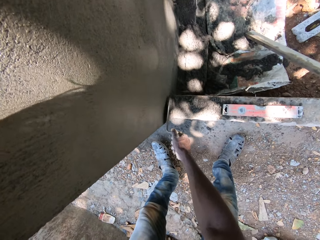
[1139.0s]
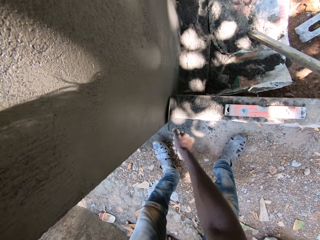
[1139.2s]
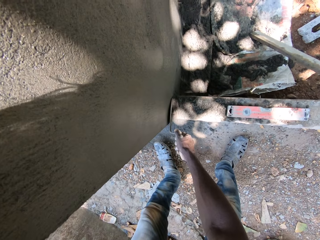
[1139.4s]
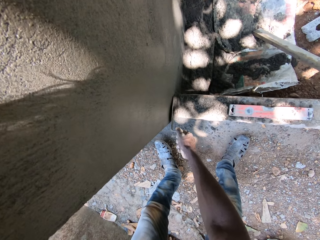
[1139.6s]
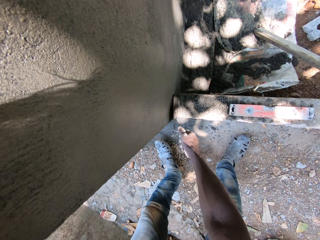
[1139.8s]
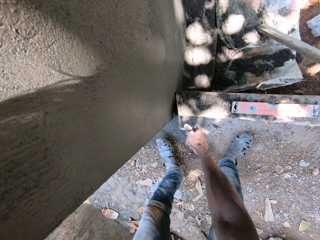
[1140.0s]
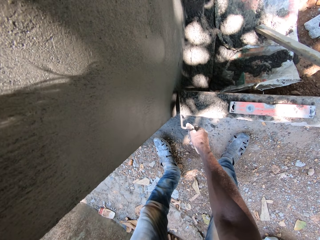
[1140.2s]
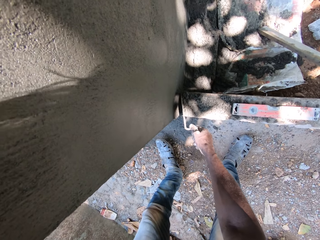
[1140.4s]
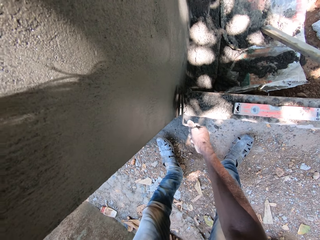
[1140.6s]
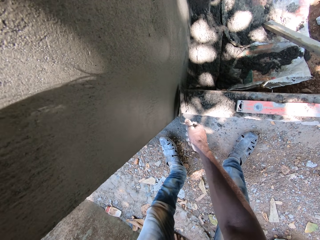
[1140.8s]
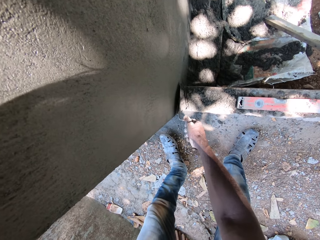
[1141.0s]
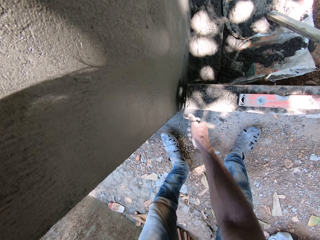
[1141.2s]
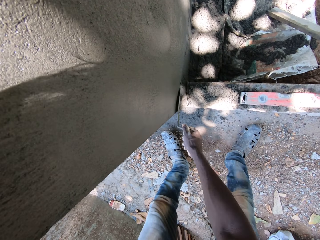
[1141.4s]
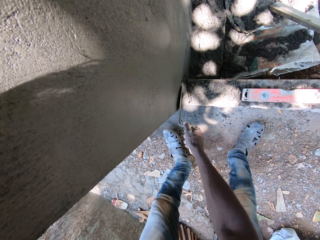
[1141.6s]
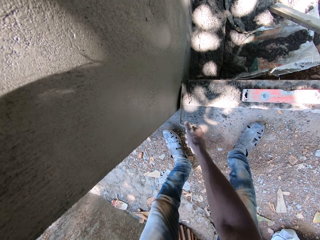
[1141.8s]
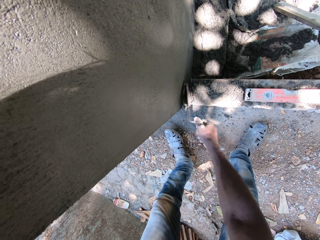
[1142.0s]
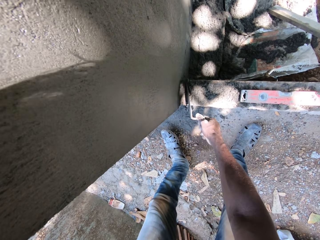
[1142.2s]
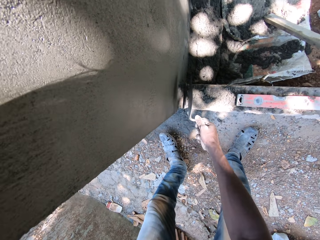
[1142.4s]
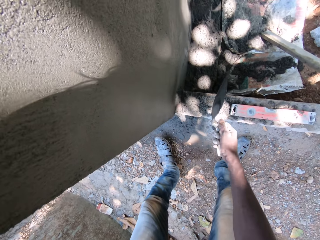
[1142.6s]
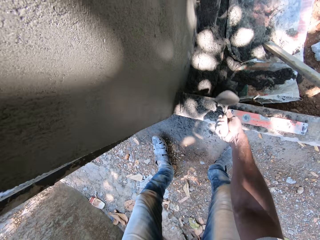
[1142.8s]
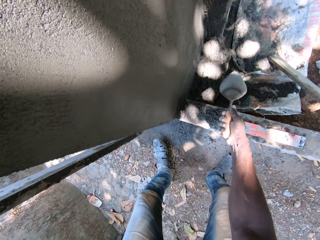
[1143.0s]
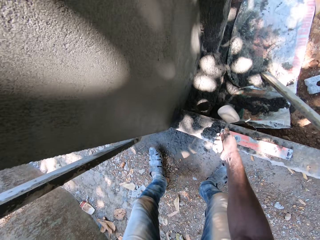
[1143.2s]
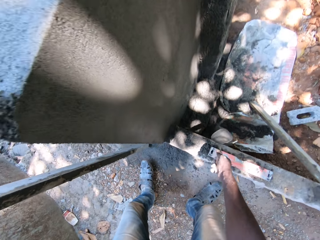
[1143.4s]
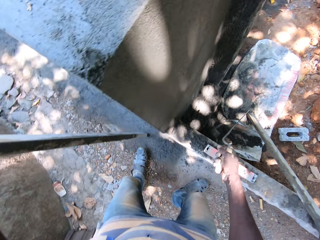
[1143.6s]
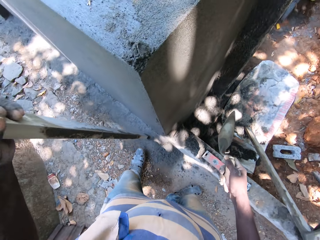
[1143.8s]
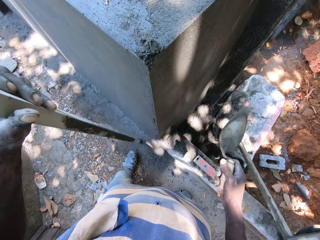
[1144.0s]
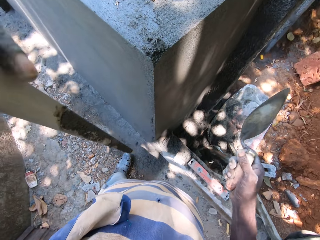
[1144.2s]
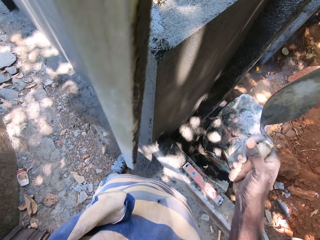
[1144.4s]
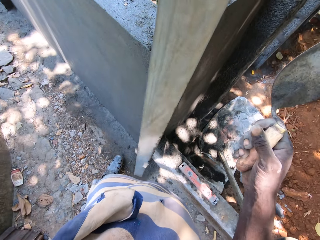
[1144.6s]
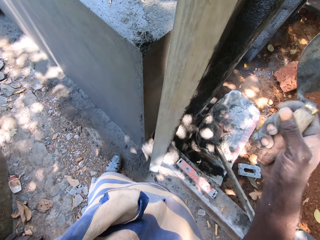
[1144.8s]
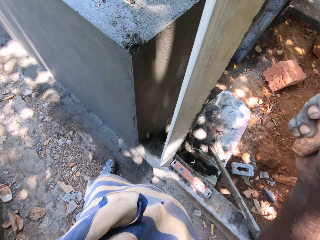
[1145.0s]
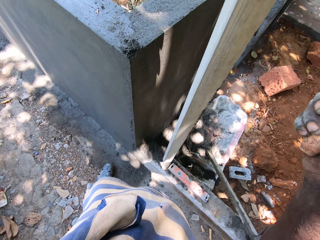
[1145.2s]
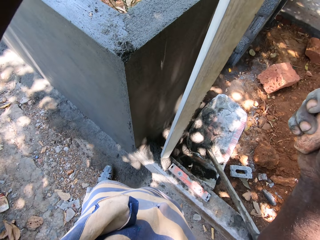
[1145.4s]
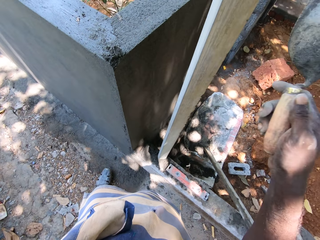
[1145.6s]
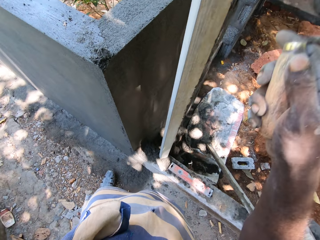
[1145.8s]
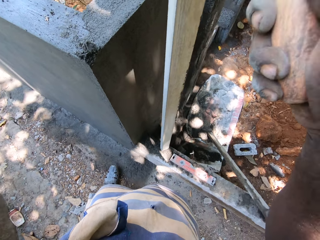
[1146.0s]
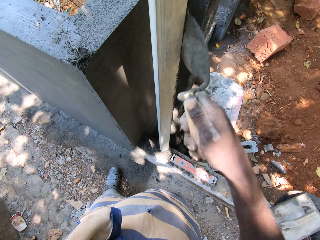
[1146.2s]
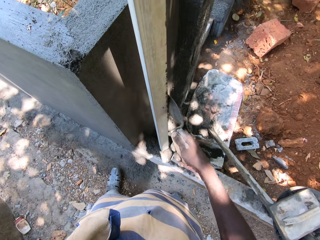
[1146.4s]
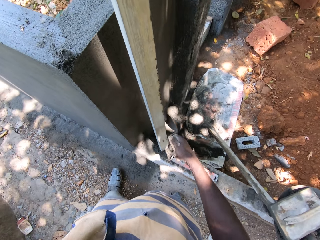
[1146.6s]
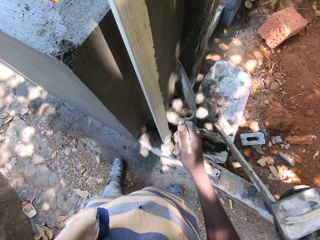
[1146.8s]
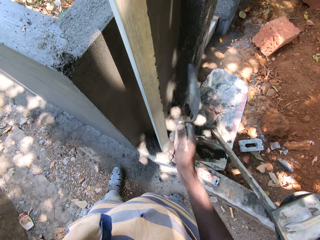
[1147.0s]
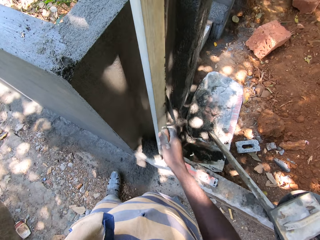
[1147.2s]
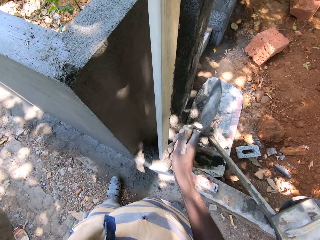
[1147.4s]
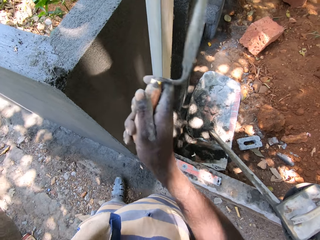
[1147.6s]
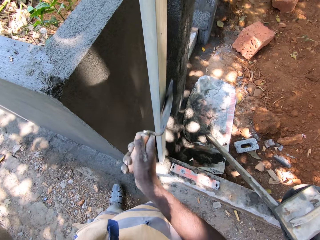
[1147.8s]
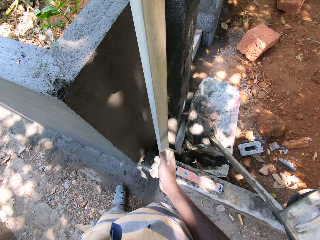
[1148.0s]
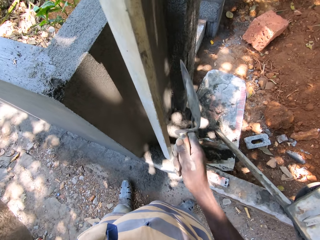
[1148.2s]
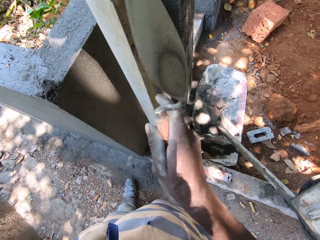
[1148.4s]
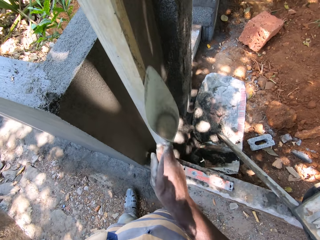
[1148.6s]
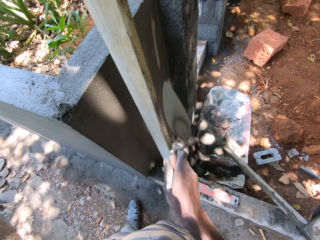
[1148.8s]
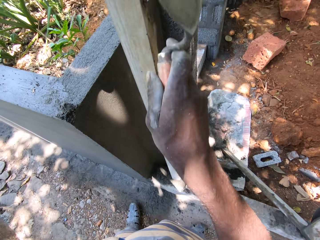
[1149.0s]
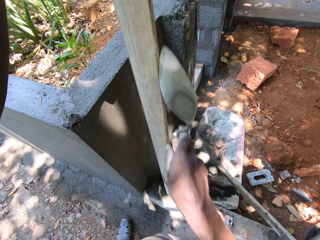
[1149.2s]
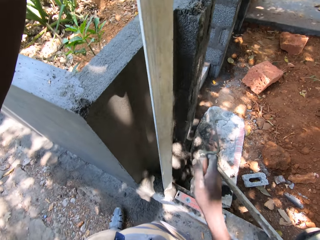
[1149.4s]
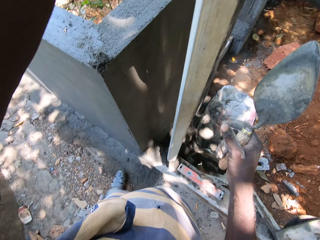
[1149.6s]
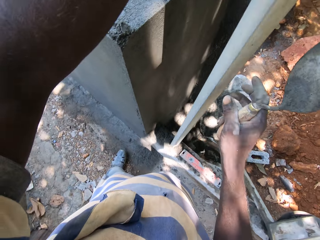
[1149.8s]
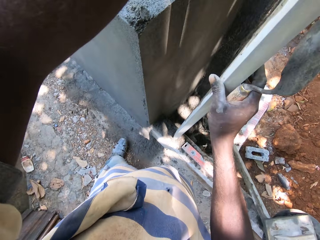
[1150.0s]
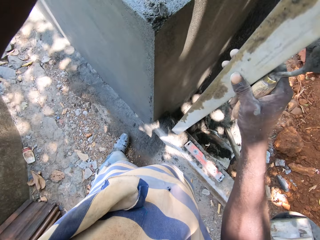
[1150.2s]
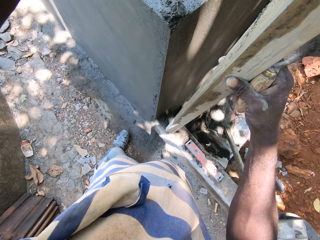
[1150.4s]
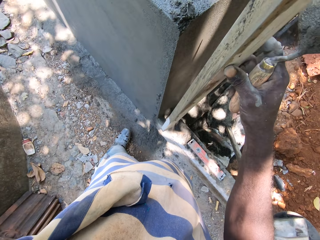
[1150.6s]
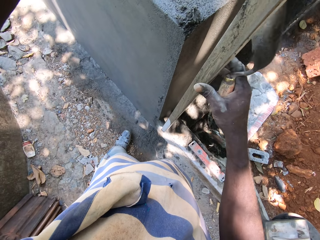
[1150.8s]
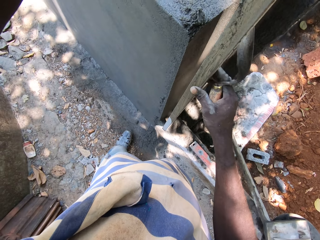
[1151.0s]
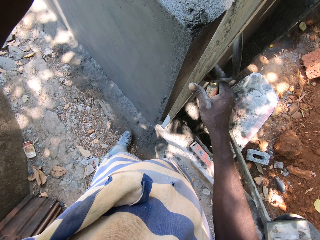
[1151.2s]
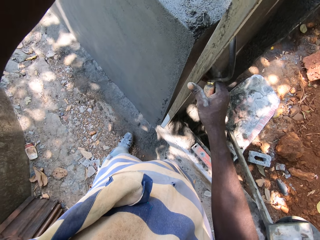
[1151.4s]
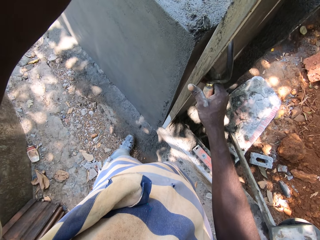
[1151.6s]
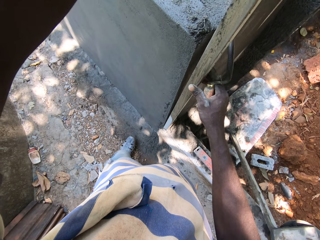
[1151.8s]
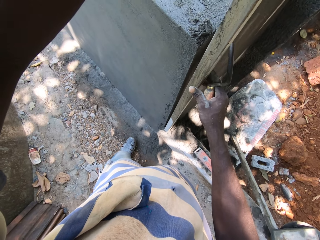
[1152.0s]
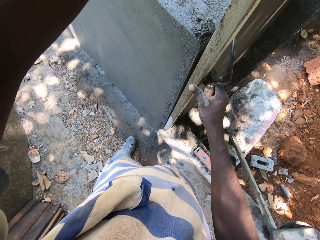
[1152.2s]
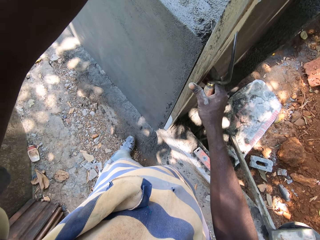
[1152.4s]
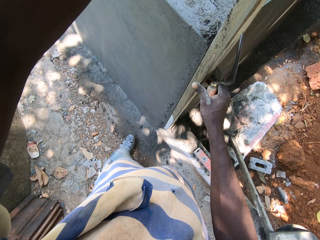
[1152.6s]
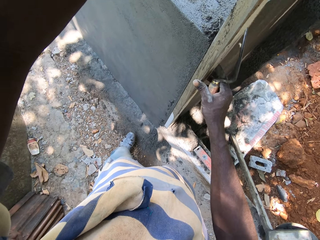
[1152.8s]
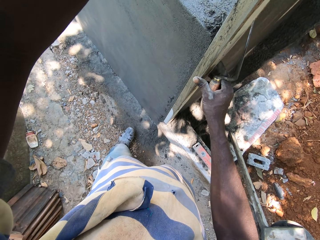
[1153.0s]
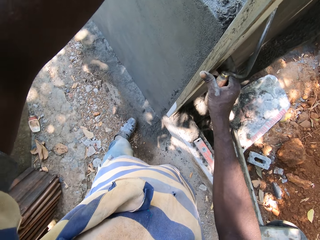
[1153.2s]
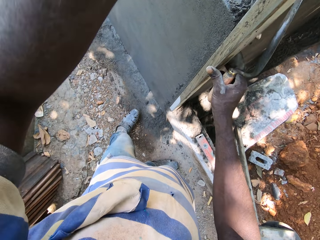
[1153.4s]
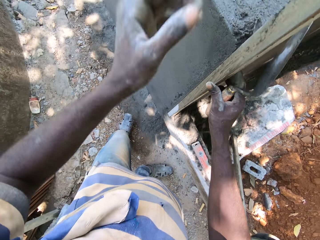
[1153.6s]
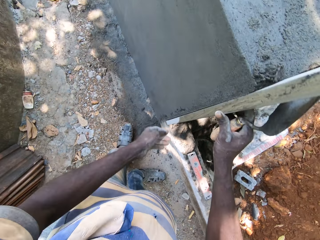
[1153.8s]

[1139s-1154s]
The camera wearer removes shafts from the fence plaster with the trowel in his right hand. He plasters the wall. He hits the trowel in his right hand on the pavement. He moves the plumb rule. He files the wood in his left hand with the trowel in his right hand. He turns the wood with his hands. He places the wood at the corner of the fence with his hands. He aligns the plumb rule with the wall.

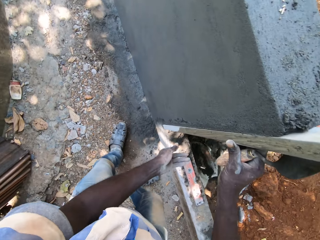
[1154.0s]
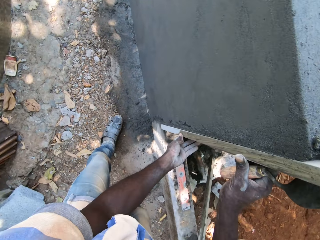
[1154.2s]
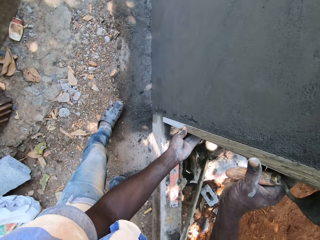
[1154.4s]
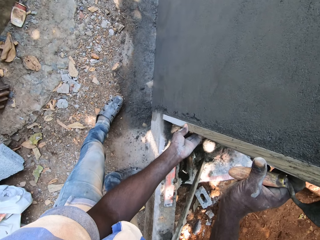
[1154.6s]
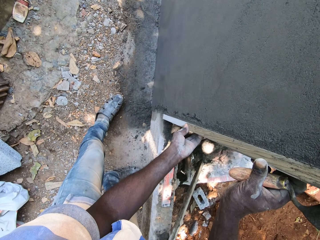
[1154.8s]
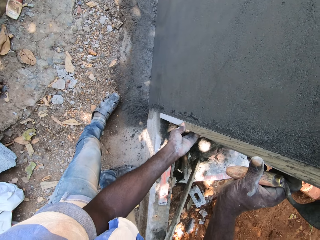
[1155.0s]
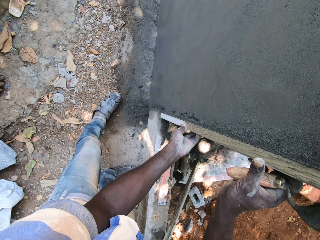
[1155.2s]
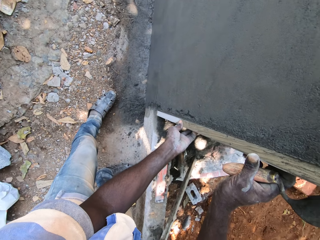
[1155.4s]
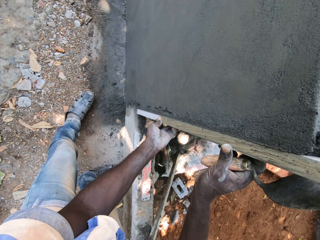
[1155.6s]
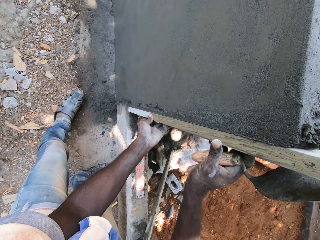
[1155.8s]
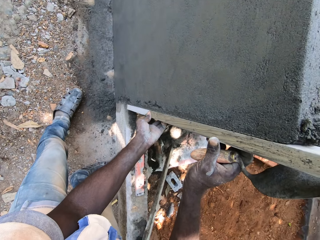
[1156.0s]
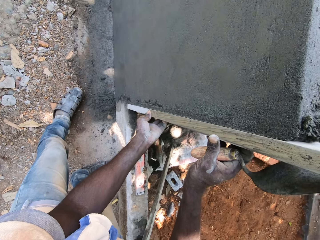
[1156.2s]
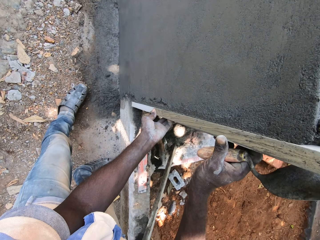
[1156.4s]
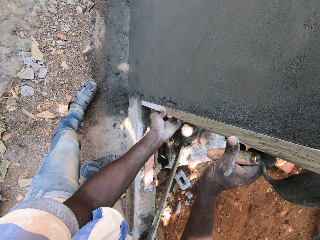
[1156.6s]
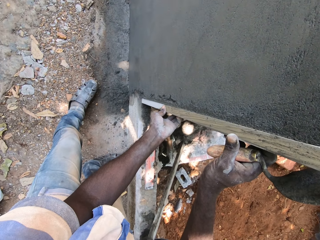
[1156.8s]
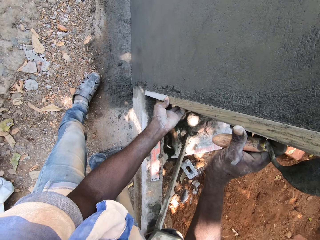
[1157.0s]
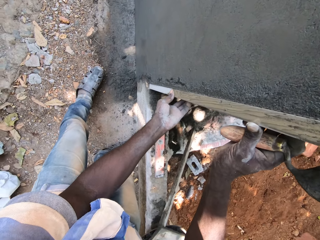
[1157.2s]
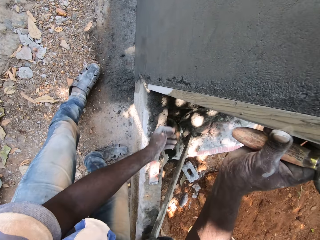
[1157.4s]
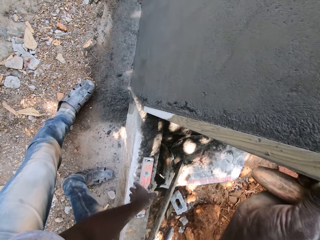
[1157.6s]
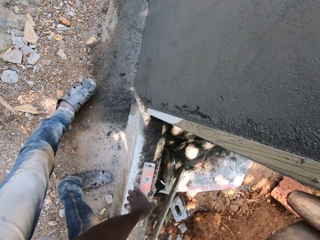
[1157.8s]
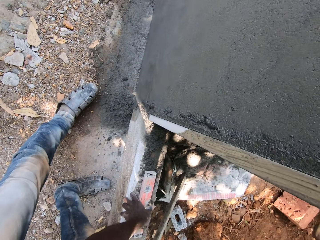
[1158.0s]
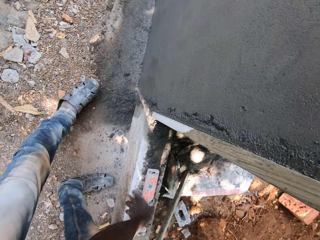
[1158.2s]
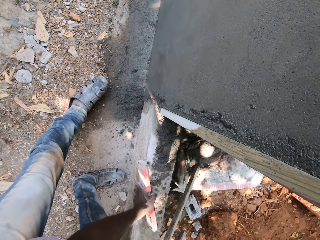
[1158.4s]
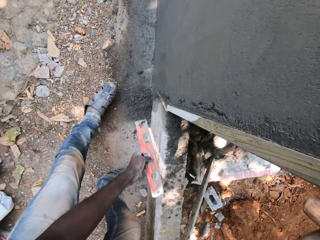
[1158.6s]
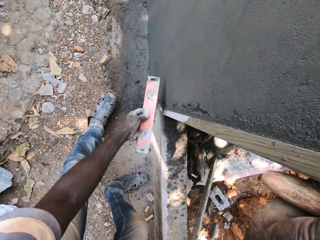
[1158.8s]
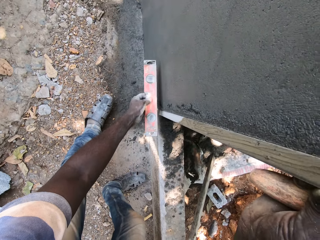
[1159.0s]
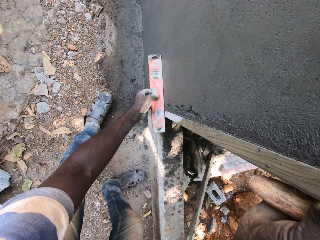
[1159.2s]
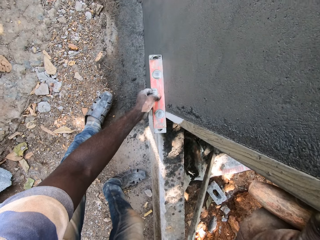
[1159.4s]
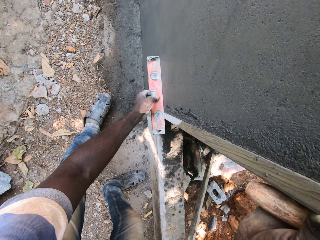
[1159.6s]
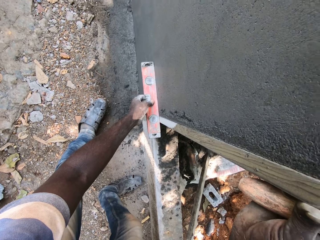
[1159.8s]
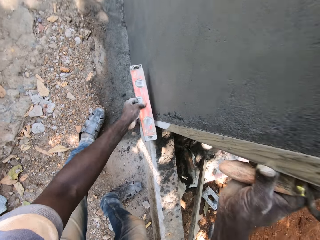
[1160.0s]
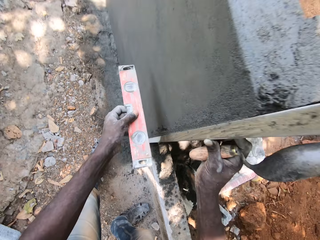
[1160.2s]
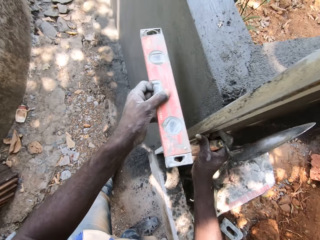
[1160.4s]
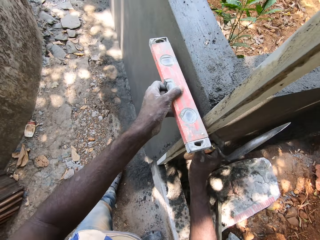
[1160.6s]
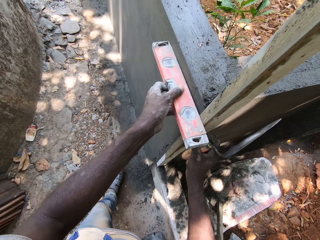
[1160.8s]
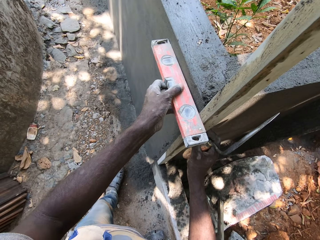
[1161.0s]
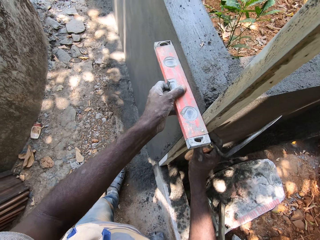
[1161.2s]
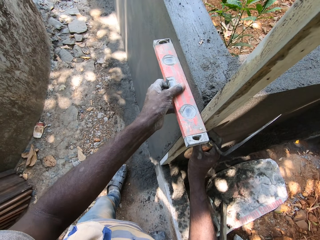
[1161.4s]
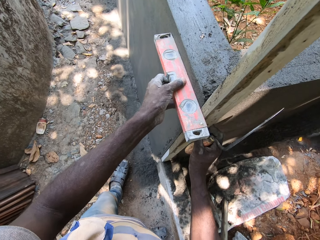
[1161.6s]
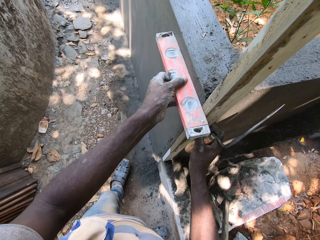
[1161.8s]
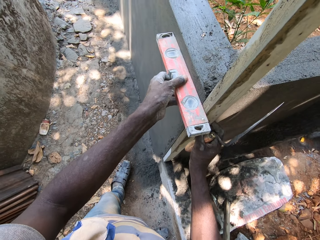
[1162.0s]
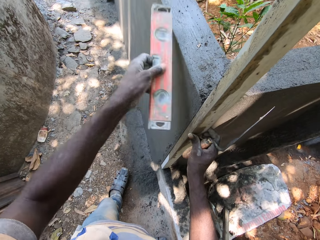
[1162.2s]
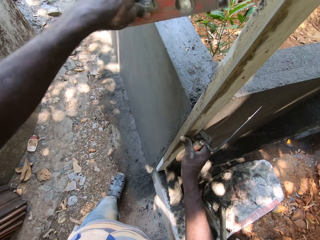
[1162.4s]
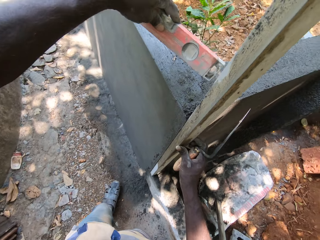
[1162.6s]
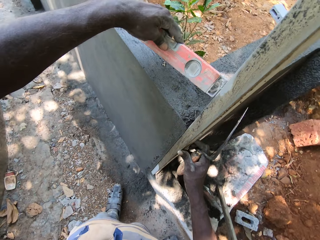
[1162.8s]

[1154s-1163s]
The camera wearer picks up a red level or ruler from the pavement with his left hand. He levels the red level in his left hand with the wood on the fence on his right hand. He places the ruler on the wall.
